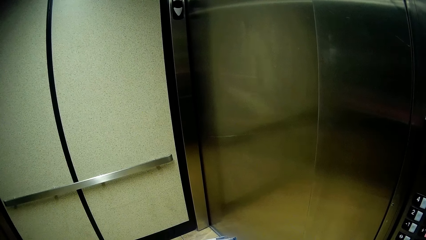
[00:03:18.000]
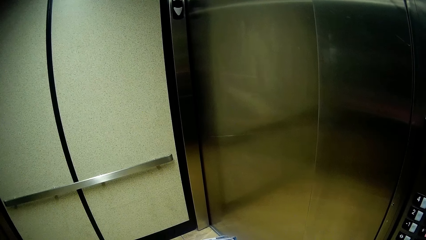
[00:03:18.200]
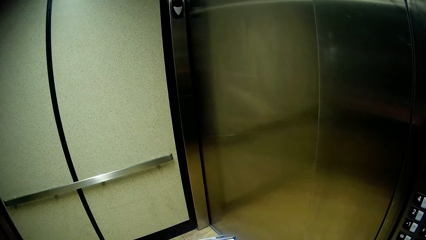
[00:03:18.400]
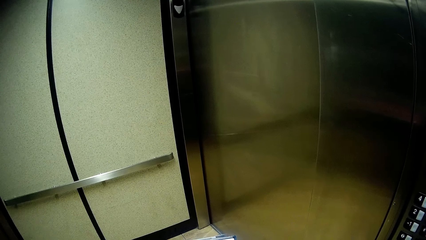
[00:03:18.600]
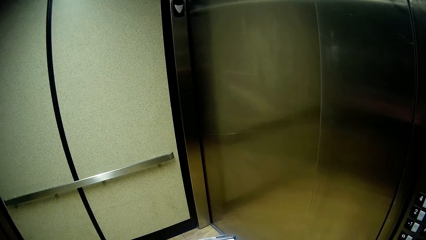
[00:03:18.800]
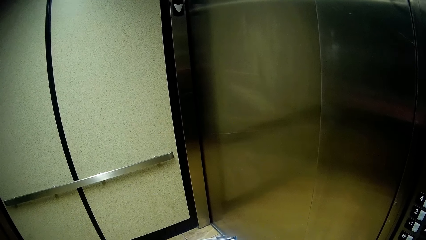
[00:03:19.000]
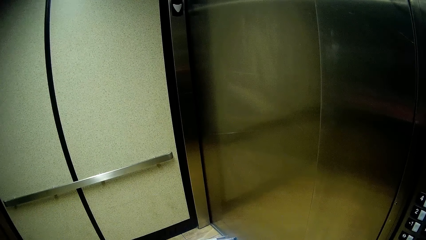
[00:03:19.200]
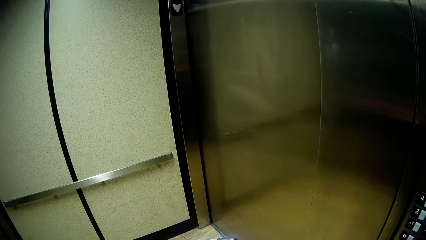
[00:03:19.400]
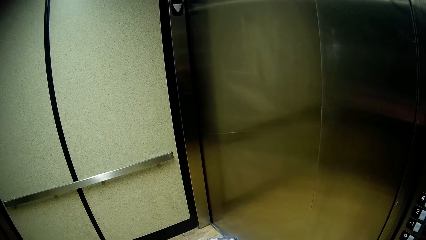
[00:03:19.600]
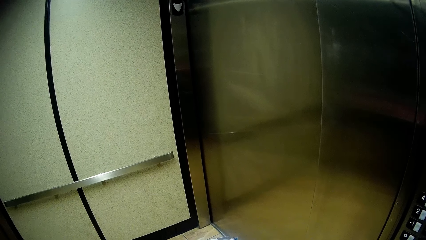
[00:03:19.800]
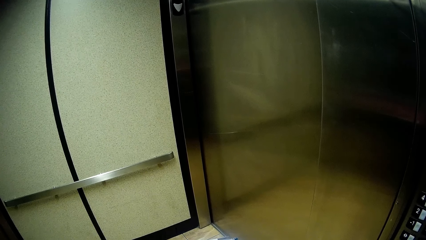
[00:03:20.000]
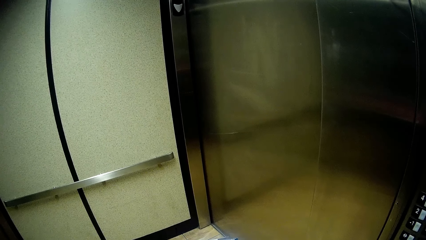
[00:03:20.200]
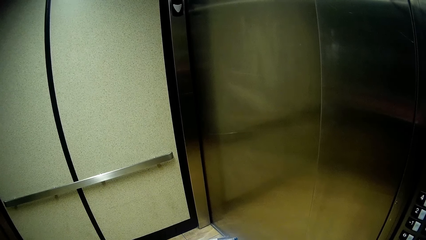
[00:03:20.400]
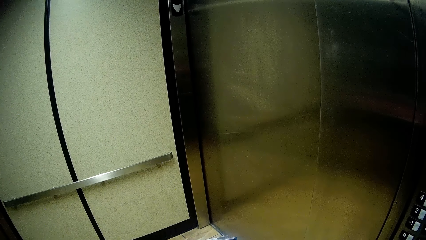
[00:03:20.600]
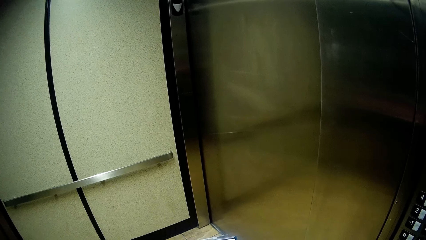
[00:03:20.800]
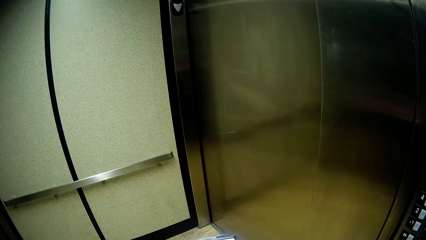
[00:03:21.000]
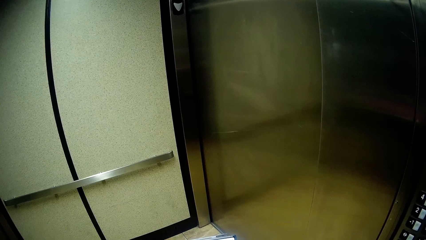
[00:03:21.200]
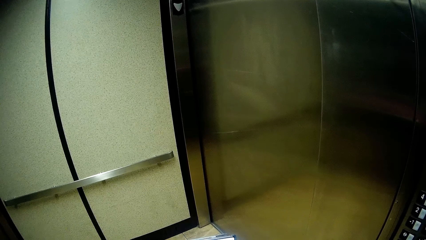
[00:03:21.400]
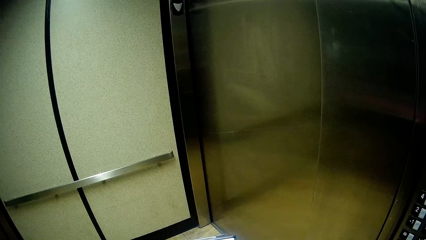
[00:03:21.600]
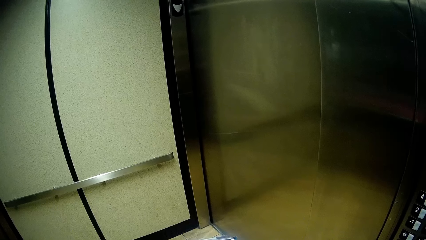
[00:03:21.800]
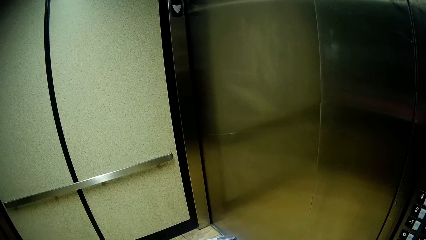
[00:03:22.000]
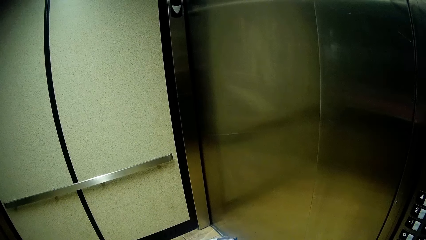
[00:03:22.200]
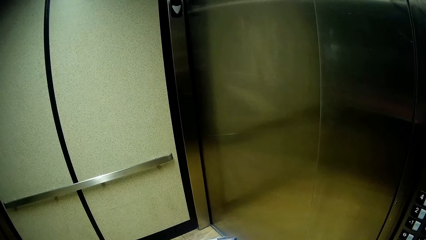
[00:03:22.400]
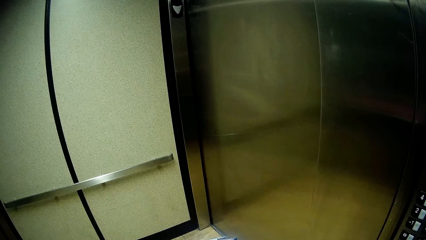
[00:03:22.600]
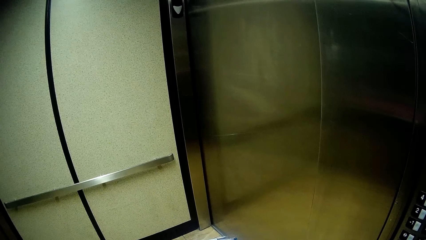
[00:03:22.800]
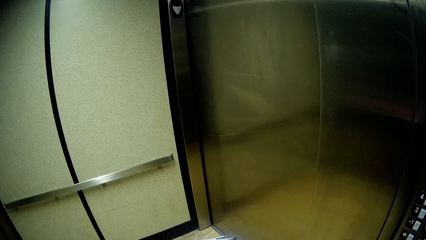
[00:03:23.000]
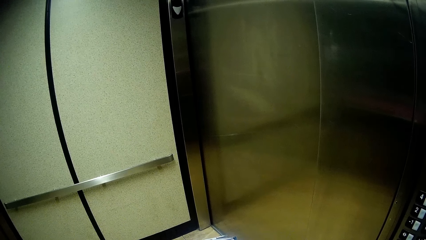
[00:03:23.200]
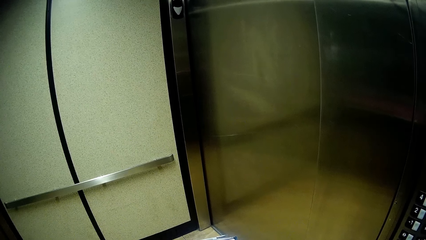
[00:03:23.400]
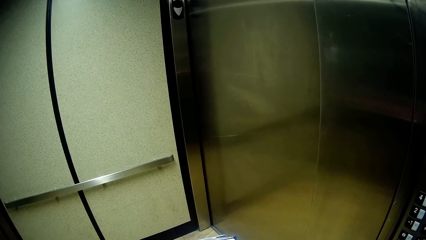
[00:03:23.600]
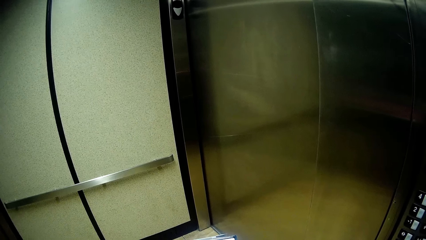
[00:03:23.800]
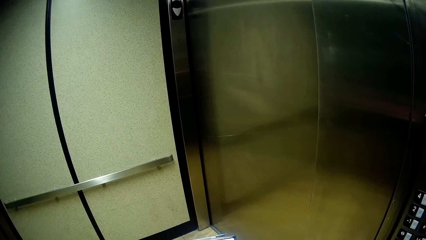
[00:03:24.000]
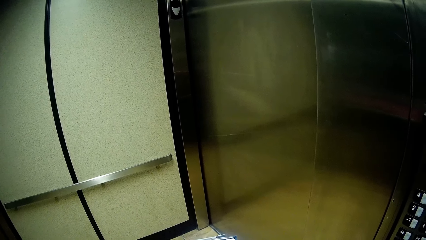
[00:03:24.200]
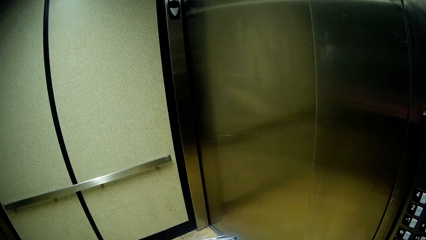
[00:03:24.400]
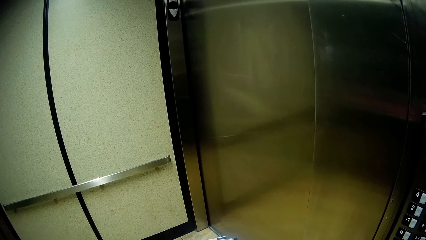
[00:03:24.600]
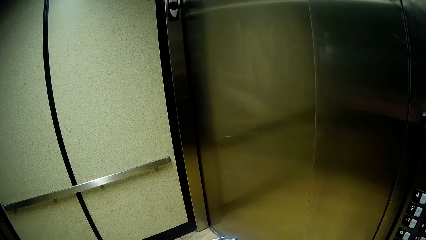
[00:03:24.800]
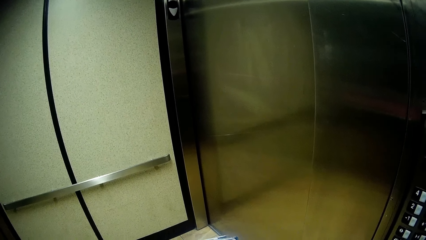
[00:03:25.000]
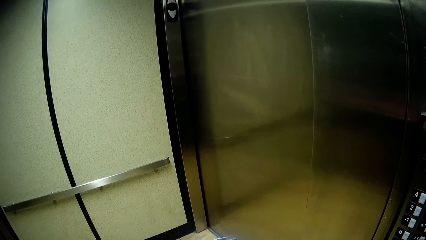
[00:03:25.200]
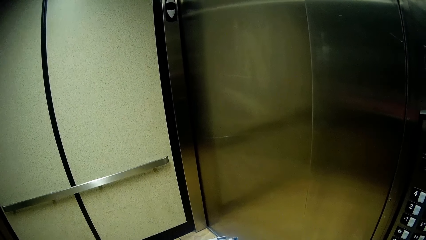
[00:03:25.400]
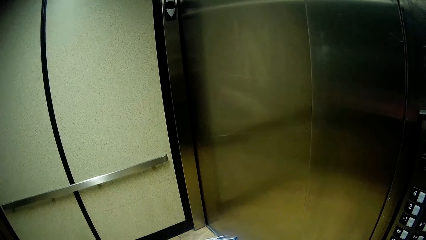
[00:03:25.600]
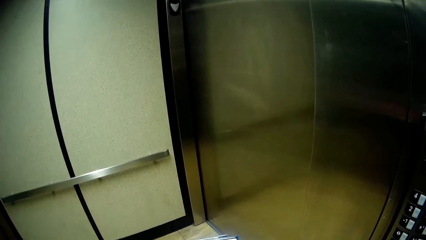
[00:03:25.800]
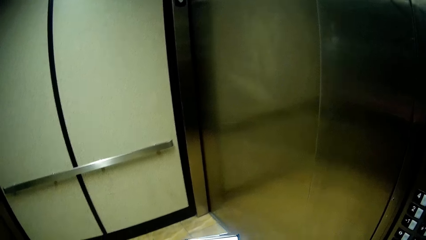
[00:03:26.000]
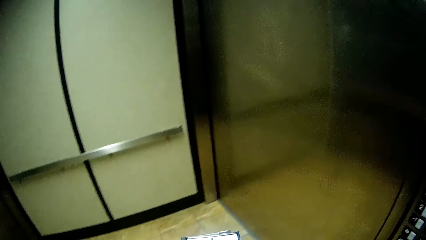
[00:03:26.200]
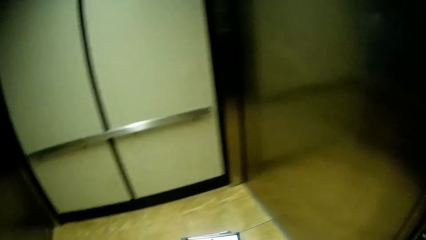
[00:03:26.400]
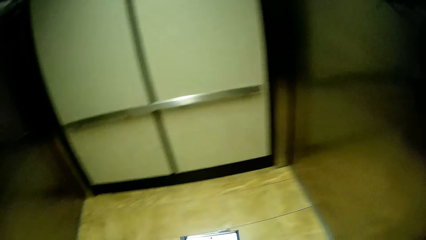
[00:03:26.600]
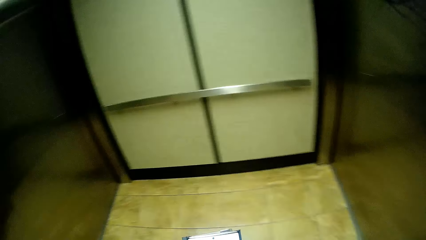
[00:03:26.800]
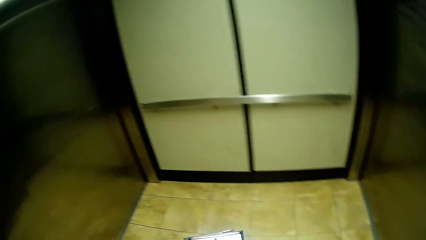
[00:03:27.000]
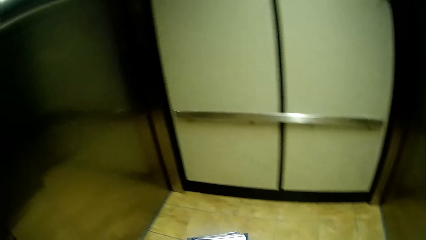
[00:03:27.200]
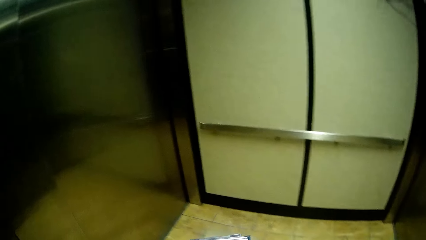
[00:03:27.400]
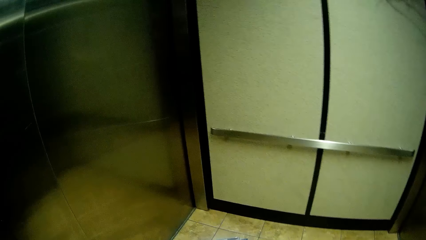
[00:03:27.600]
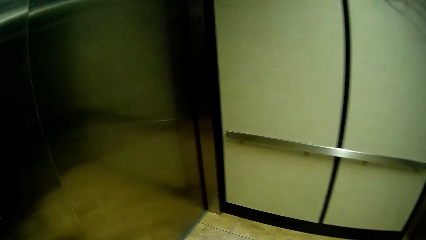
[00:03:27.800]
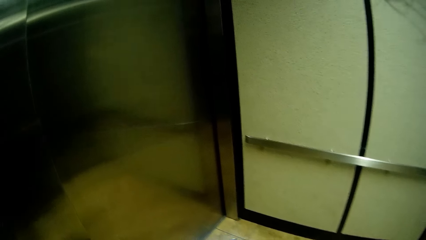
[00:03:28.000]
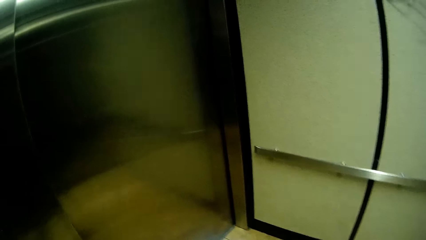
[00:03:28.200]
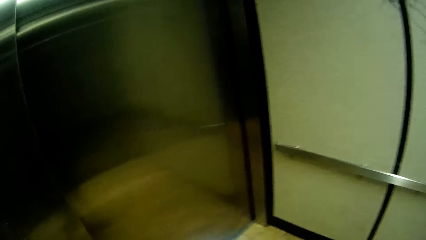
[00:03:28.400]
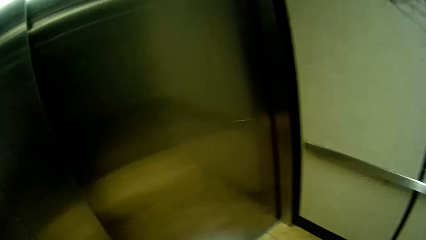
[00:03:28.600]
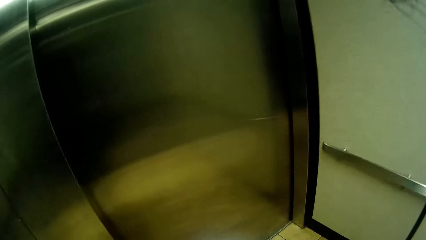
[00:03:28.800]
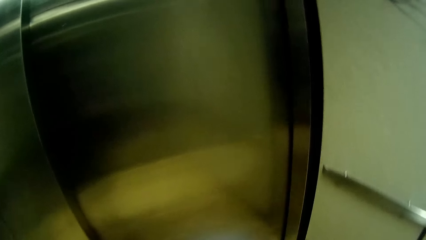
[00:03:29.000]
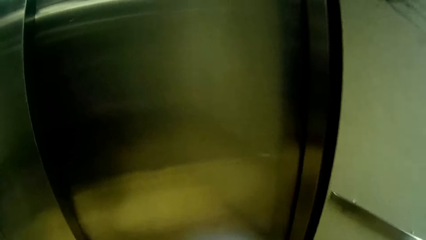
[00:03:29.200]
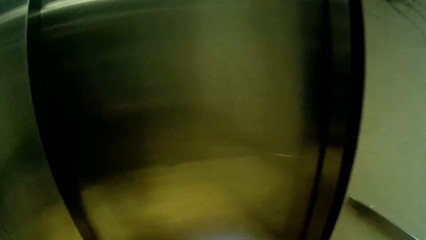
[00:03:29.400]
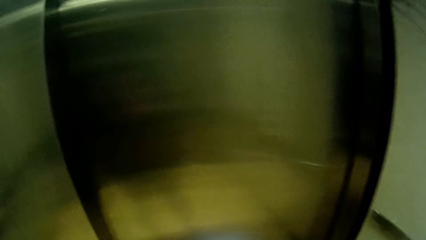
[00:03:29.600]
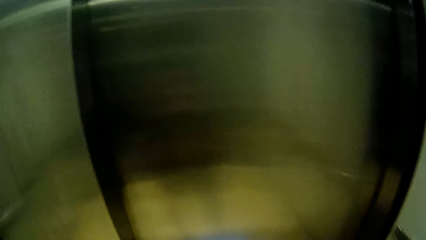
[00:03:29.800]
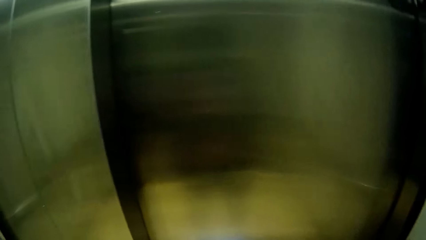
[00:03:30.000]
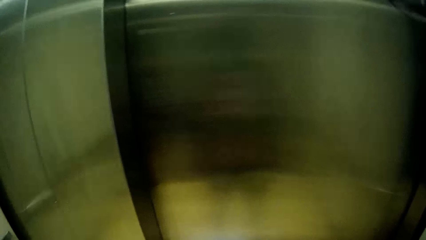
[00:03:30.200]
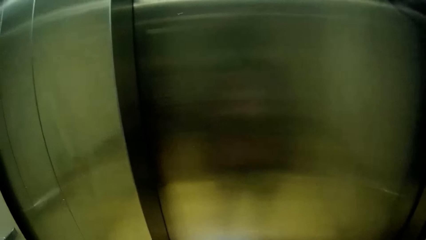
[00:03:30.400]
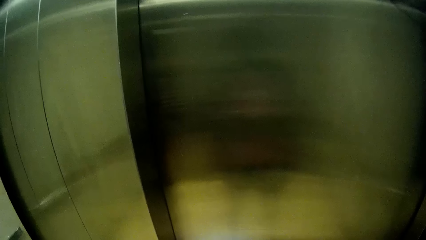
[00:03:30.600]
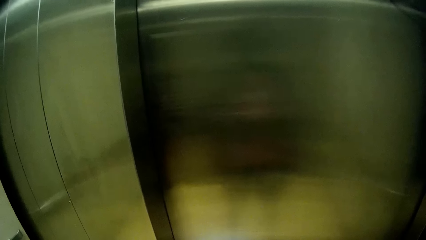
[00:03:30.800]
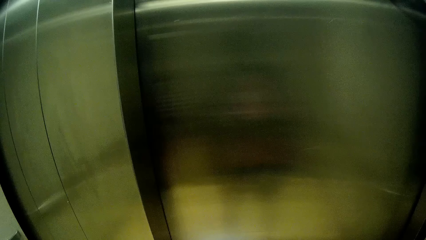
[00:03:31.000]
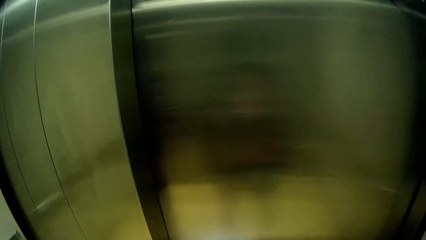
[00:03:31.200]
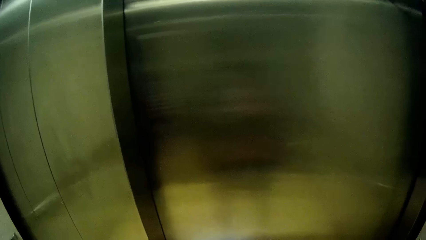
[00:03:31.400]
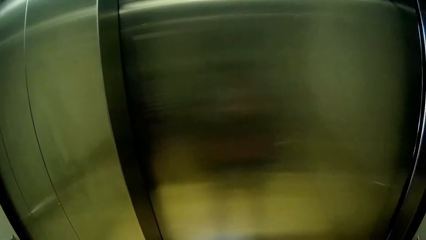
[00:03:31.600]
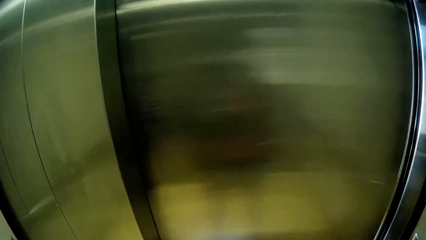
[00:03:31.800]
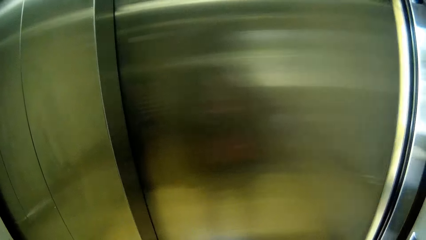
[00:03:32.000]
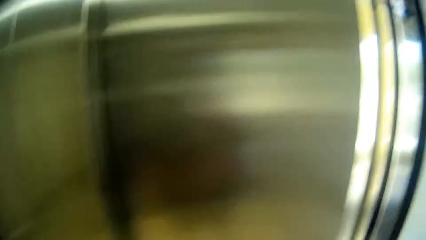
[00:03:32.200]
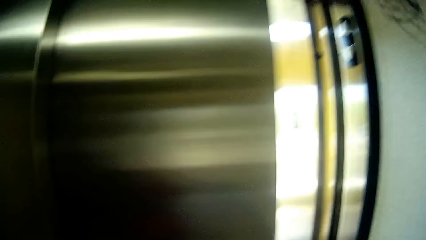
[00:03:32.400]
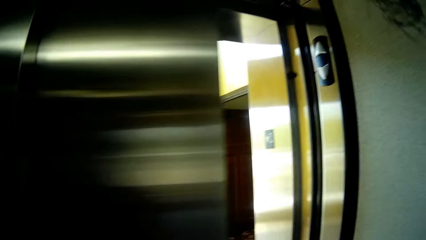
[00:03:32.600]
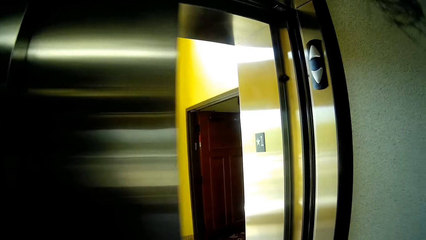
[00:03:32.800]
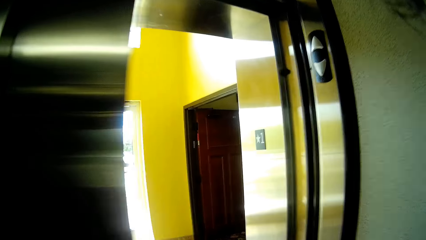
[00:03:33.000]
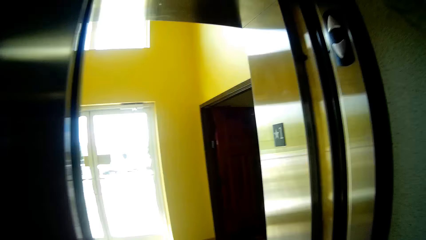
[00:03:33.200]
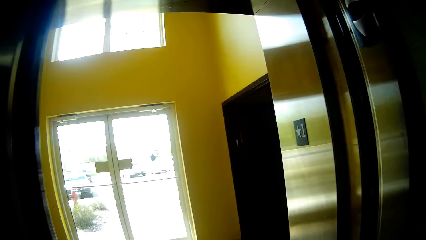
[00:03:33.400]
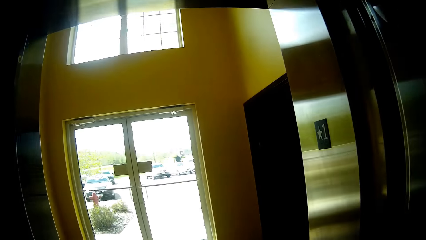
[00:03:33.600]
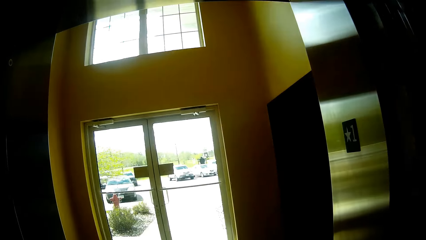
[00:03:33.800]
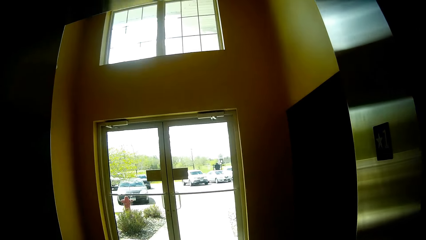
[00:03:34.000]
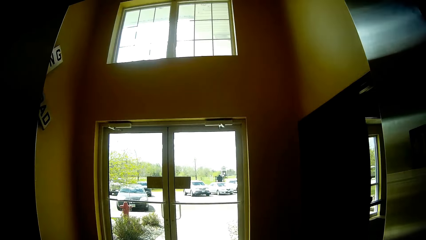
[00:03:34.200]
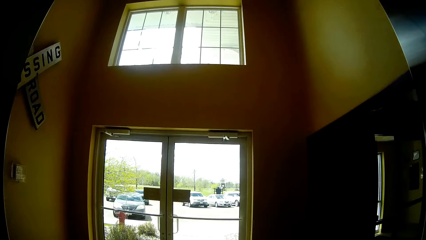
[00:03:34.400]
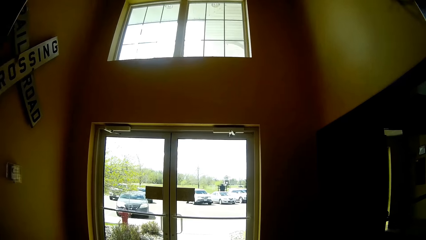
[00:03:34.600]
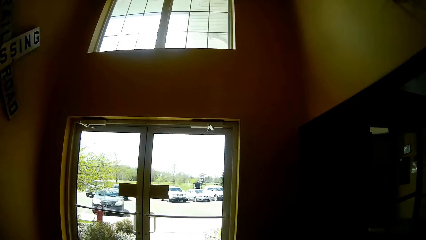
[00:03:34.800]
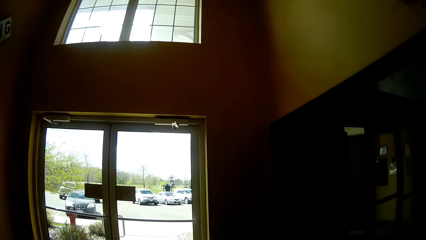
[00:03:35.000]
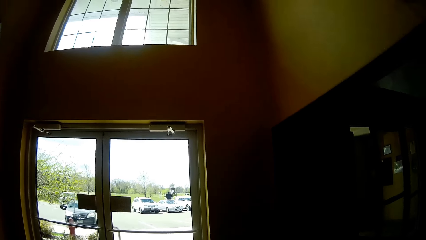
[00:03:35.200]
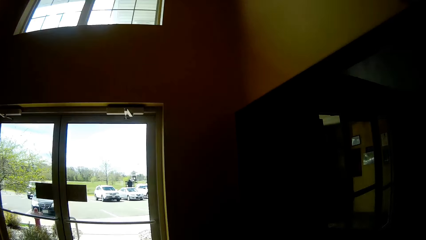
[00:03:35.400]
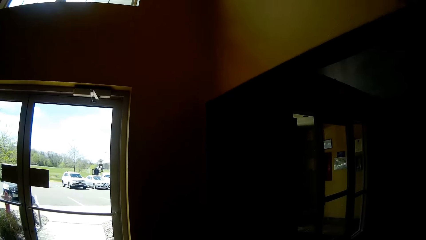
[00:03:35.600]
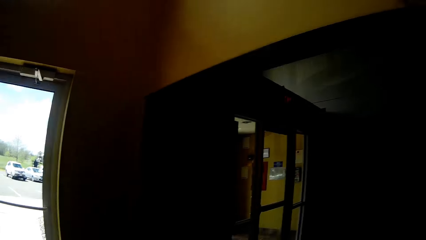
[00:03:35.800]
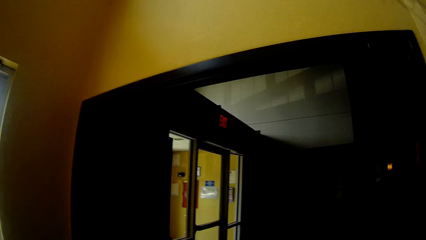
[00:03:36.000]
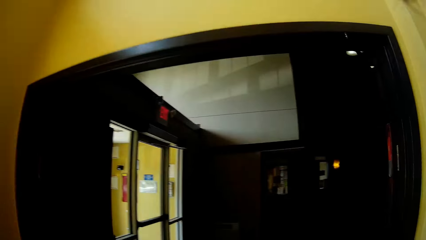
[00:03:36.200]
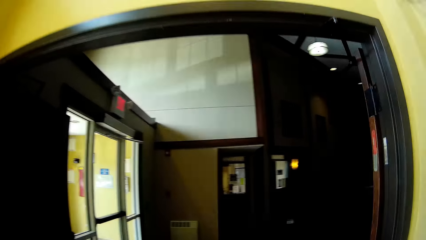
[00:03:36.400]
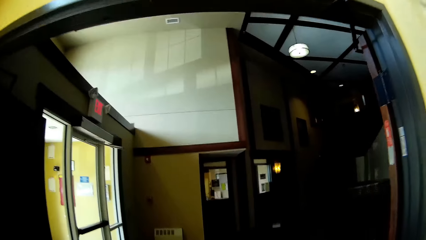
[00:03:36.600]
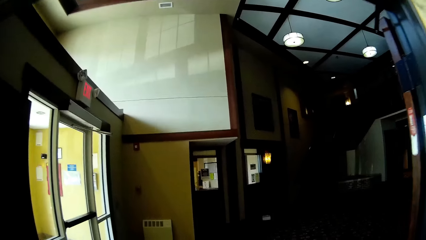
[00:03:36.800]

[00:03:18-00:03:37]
The camera wearer looks around. They walk out from the lift.
